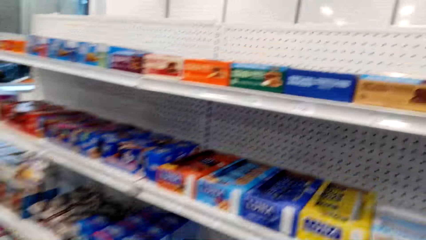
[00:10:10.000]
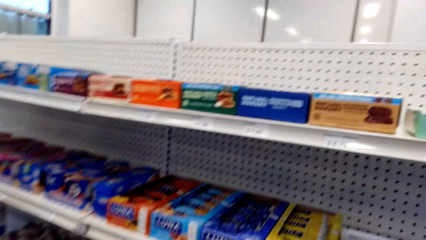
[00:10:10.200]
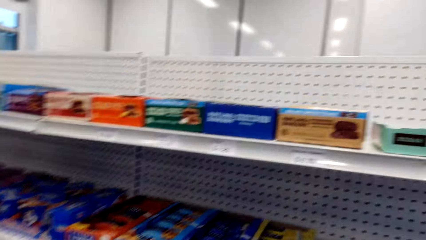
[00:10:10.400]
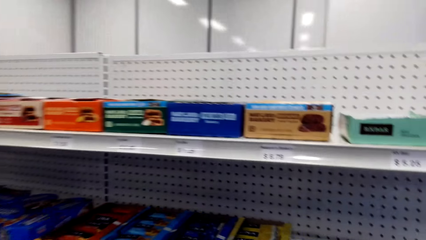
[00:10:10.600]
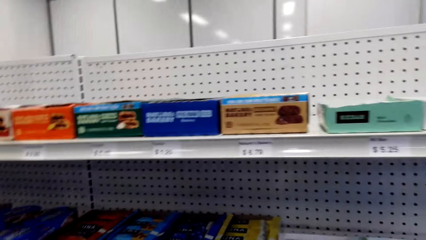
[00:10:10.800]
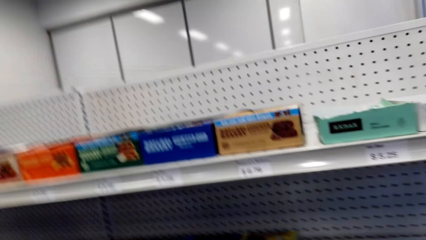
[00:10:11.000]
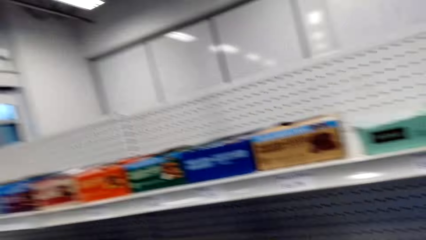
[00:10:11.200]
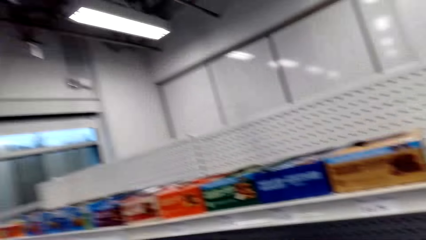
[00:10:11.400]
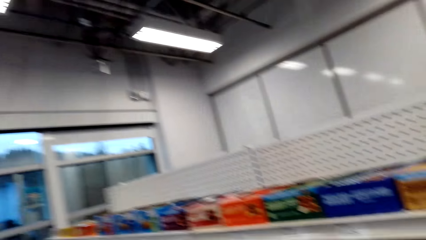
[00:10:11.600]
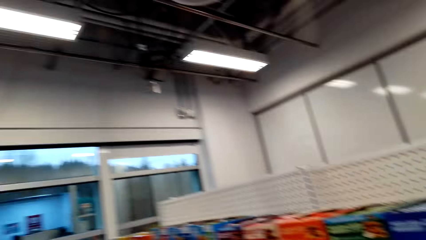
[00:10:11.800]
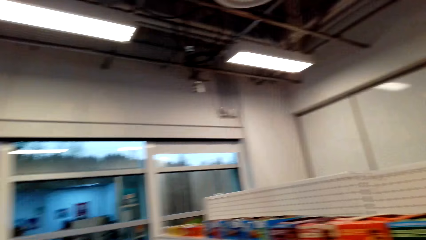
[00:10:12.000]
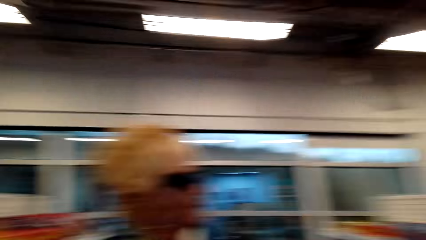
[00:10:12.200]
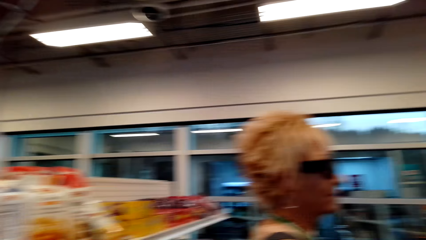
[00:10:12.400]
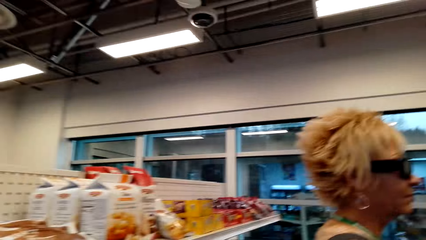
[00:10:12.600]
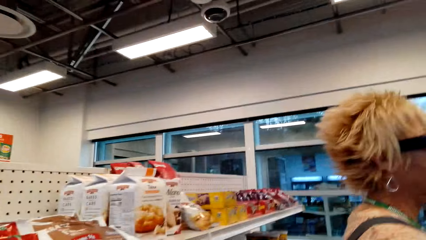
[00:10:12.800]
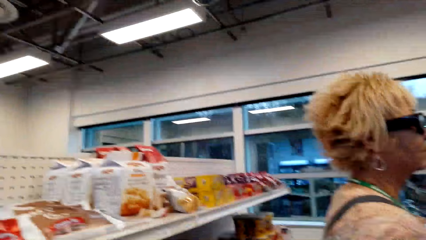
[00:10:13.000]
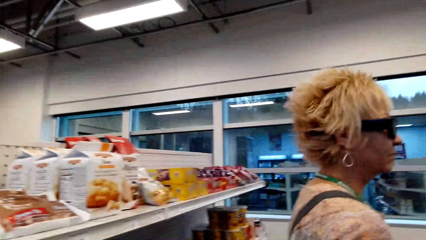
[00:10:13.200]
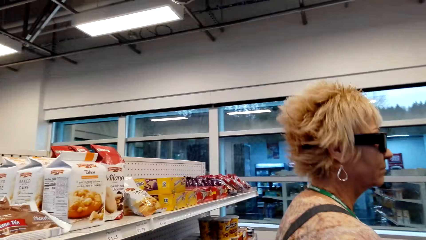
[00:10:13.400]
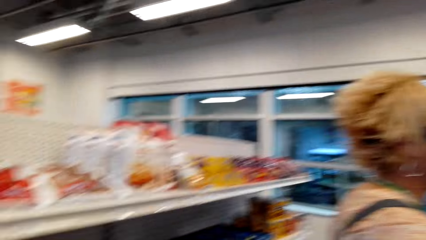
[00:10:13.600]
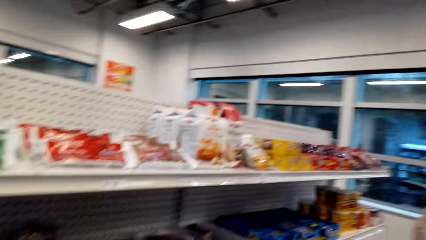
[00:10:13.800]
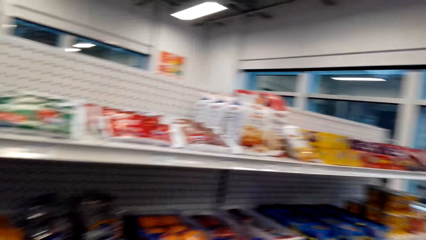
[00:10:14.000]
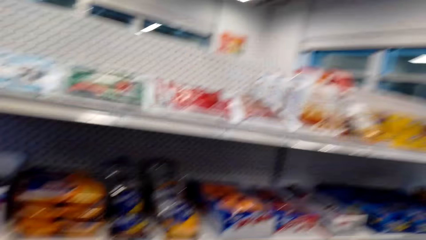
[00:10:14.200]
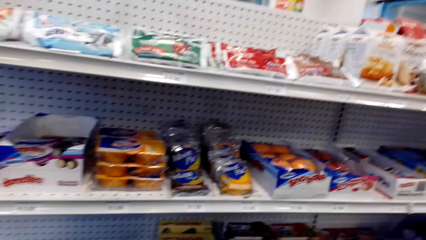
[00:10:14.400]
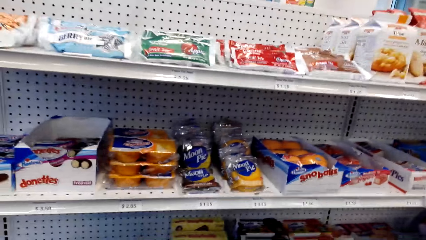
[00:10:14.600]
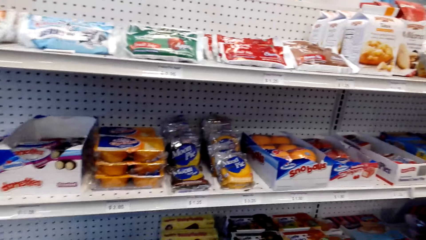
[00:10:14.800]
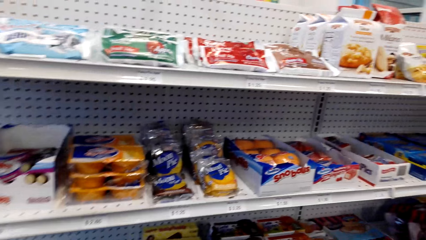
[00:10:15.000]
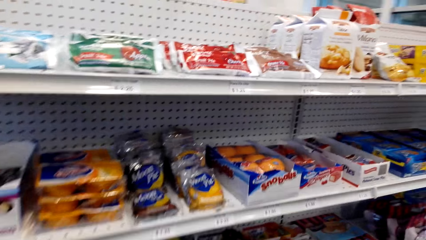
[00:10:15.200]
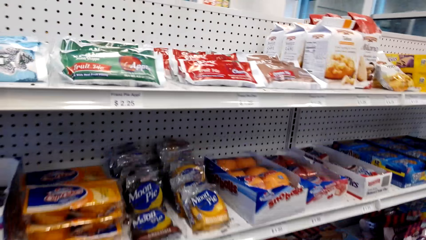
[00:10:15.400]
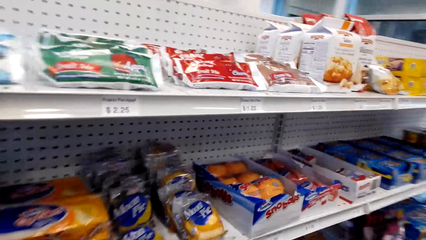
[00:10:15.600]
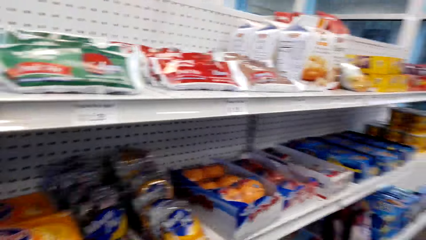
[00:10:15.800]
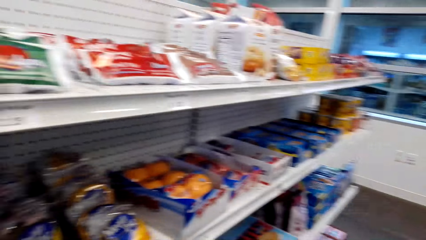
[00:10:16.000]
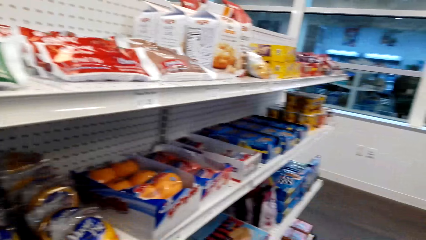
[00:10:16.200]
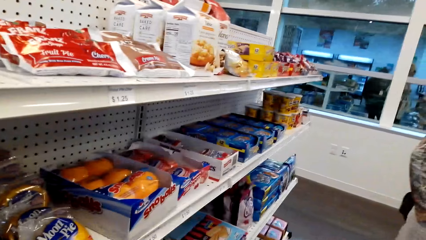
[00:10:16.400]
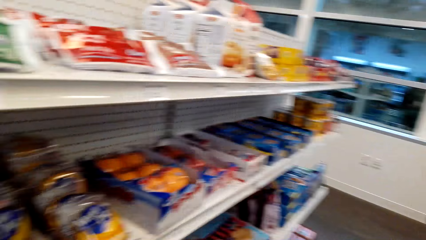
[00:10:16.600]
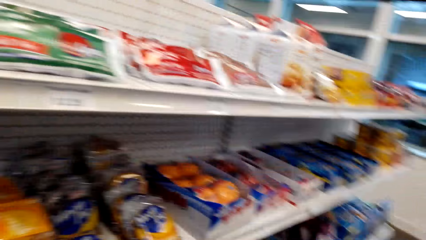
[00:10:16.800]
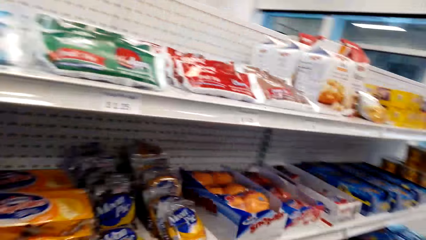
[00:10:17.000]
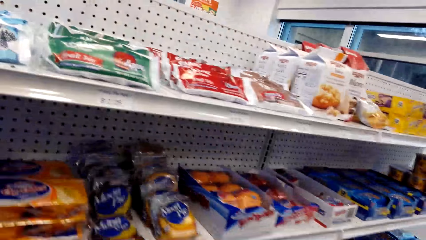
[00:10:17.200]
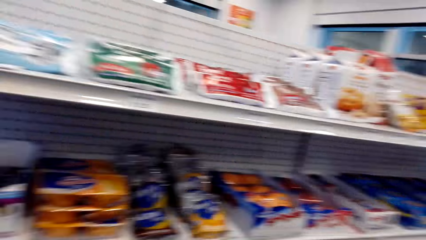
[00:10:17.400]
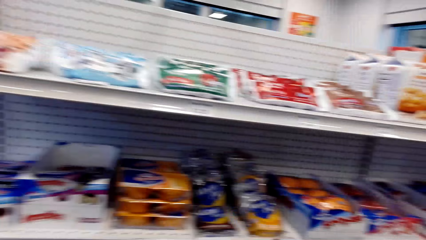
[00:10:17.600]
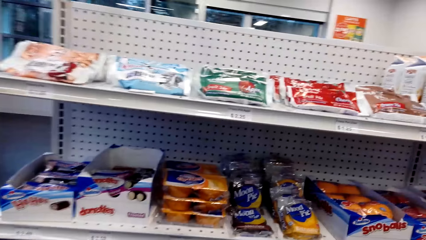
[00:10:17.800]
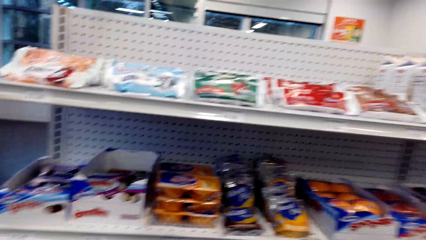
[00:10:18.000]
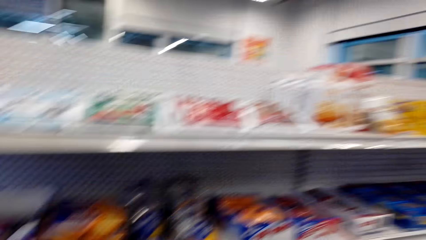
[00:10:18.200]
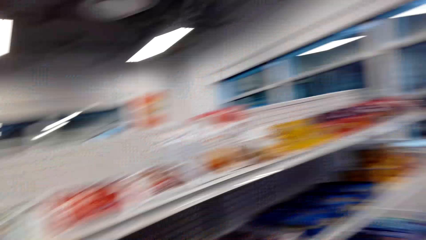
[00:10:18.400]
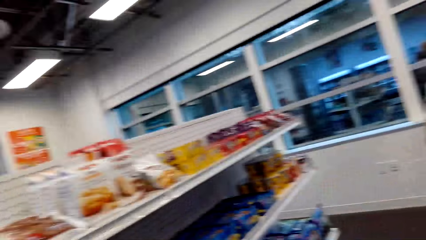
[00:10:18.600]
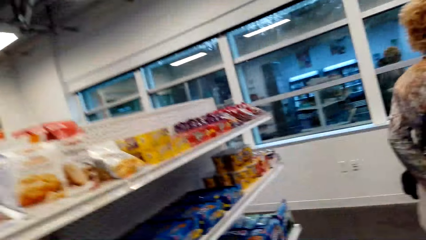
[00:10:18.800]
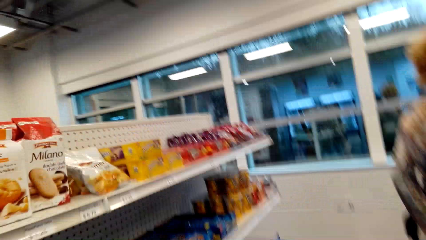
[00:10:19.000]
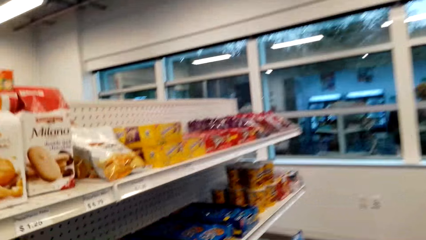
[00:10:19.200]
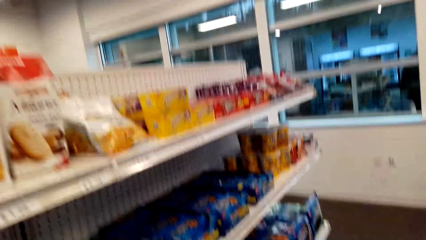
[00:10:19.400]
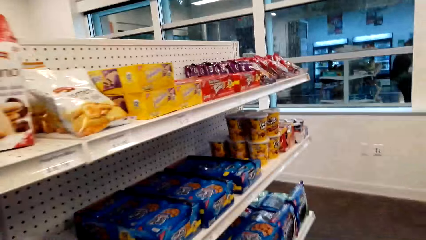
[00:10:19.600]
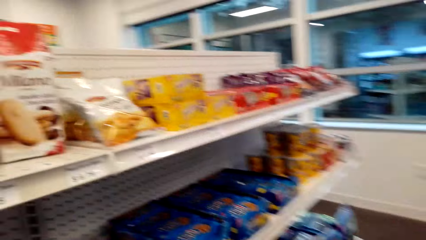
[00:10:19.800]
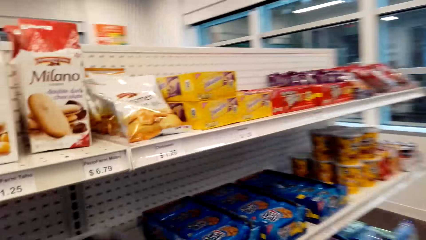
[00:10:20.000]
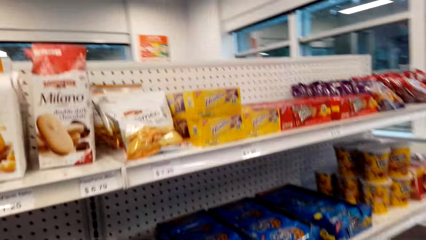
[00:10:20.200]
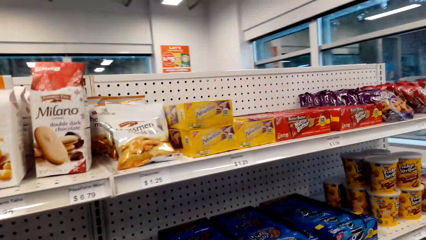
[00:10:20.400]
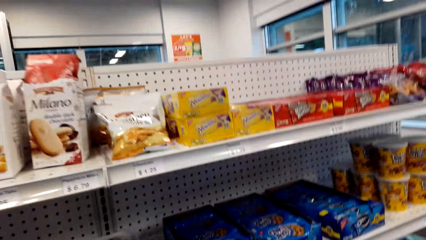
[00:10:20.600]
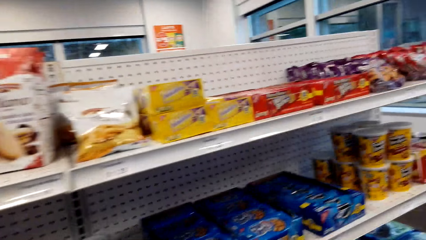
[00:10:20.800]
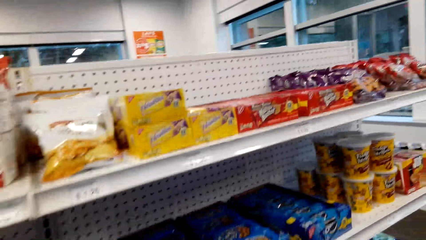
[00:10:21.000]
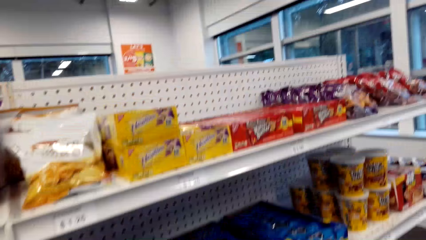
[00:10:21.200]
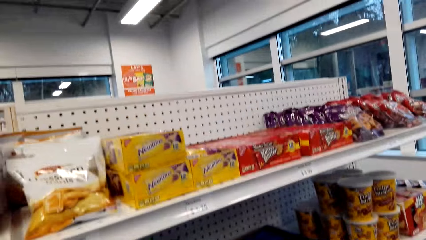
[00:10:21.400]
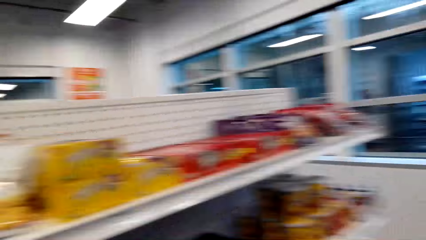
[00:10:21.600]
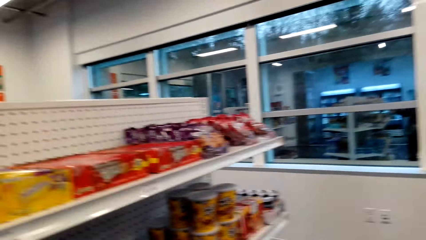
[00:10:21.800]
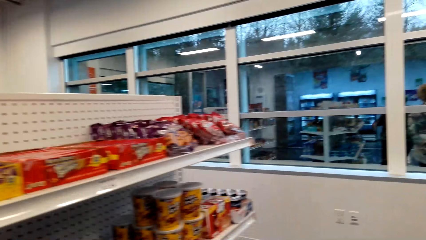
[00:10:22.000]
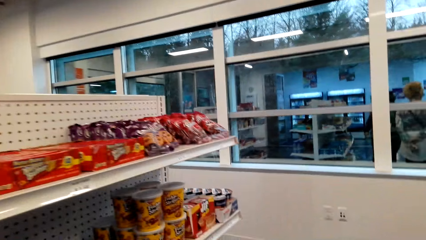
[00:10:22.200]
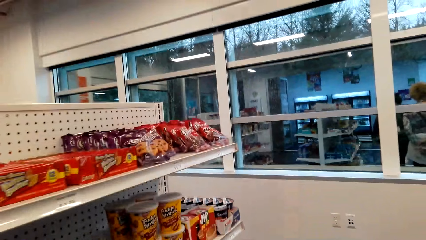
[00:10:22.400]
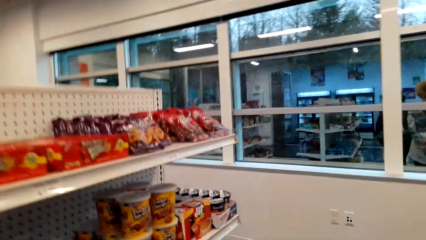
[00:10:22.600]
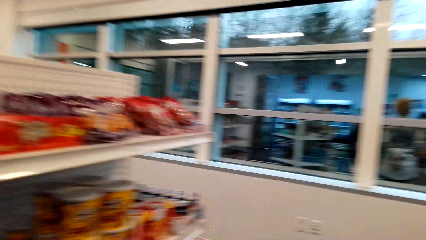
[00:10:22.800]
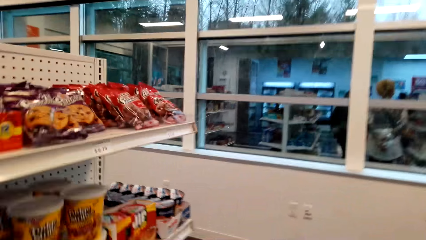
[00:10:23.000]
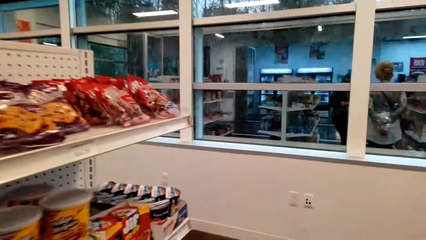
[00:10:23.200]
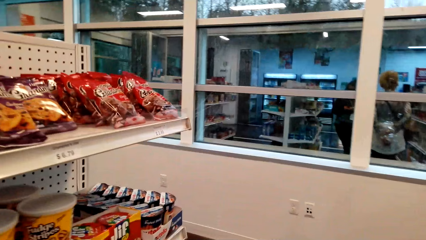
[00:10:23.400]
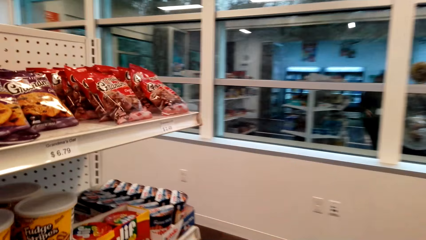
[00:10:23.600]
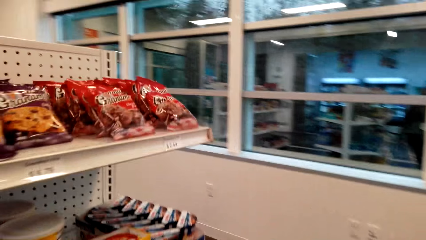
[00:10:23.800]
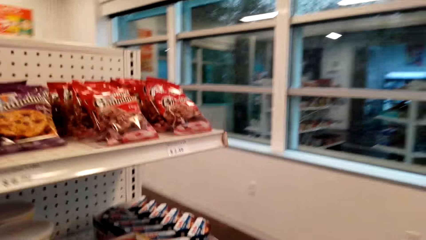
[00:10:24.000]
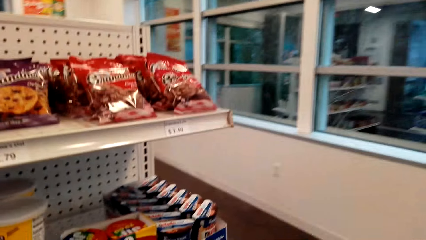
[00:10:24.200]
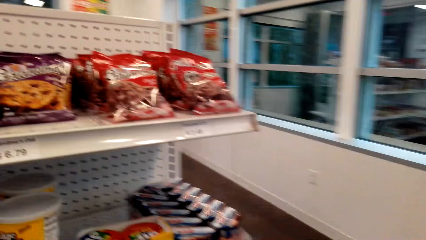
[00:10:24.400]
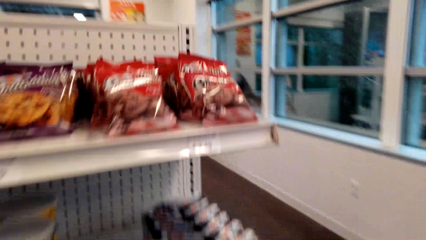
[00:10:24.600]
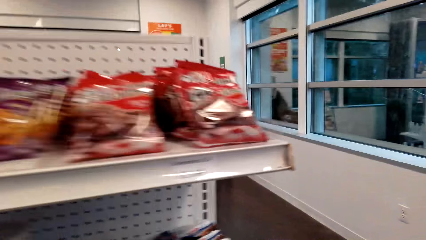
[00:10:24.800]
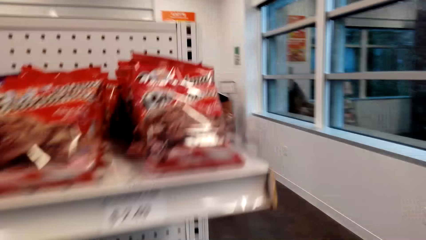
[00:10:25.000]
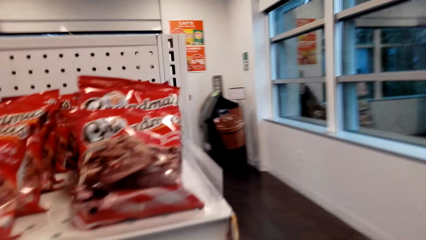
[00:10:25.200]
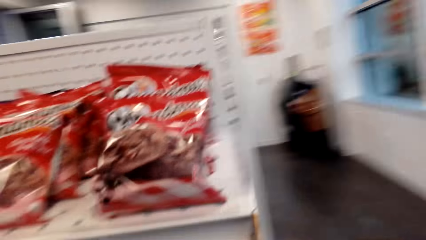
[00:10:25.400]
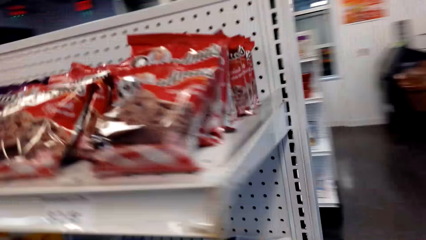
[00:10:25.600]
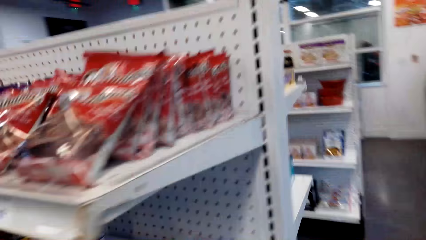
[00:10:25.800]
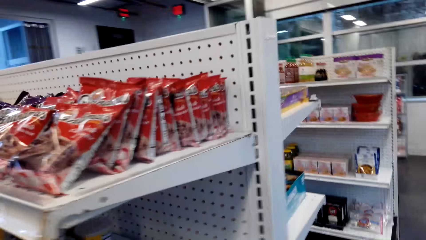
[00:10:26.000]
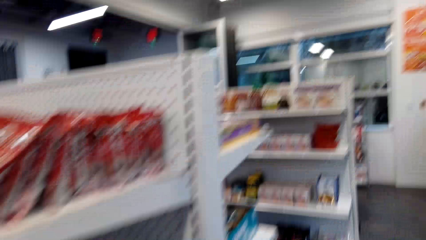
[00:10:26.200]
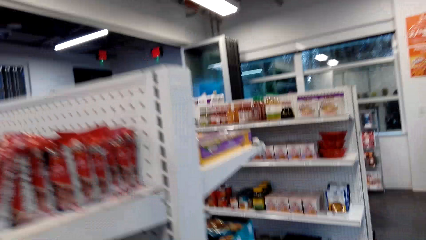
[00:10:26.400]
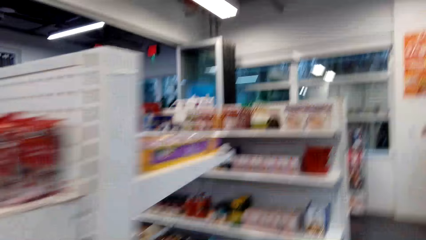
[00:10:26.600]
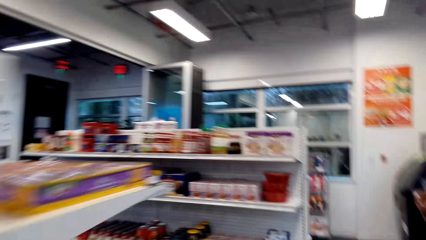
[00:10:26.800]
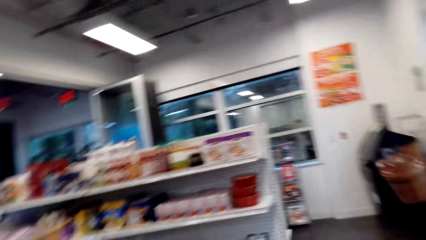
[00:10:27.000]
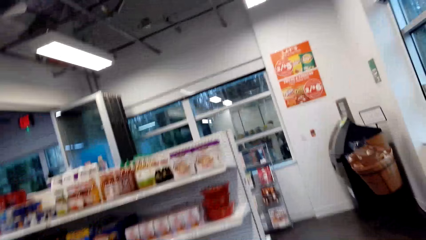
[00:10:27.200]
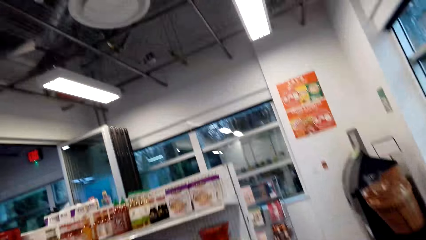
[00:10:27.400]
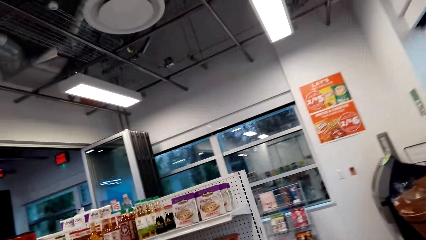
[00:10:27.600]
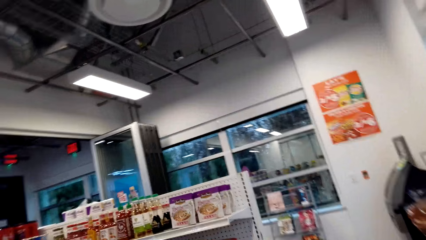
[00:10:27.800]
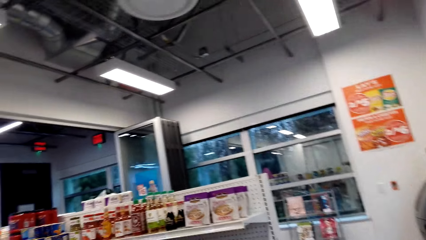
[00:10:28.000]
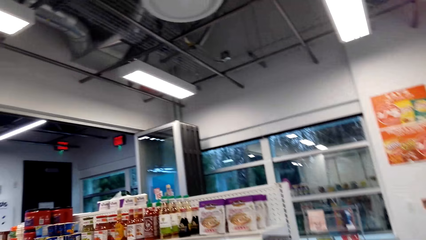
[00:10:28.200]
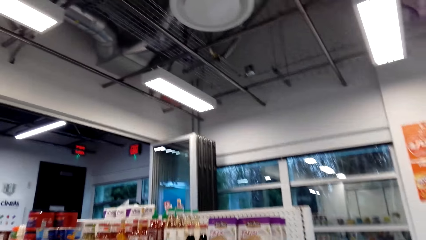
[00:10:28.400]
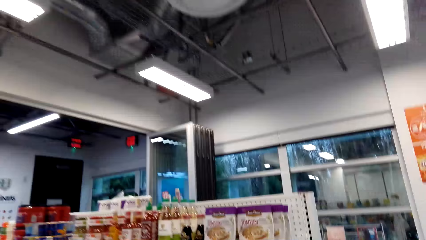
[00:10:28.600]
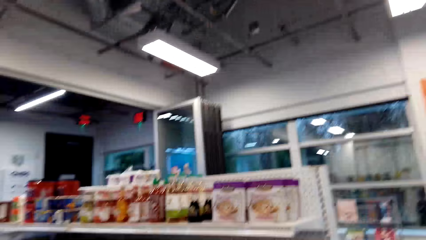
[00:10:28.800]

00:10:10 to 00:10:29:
The camera wearer looks around the shelves. They interact with a lady and walk in the store.
